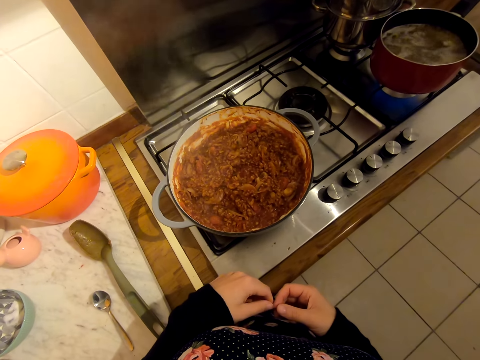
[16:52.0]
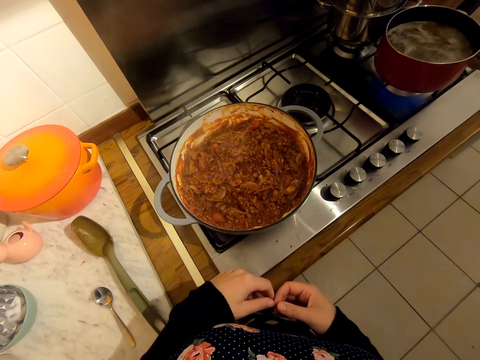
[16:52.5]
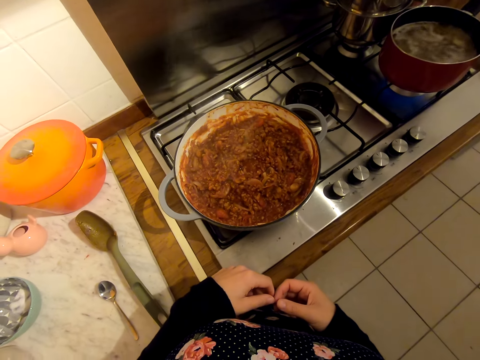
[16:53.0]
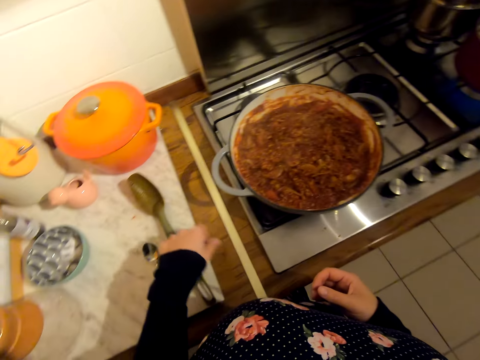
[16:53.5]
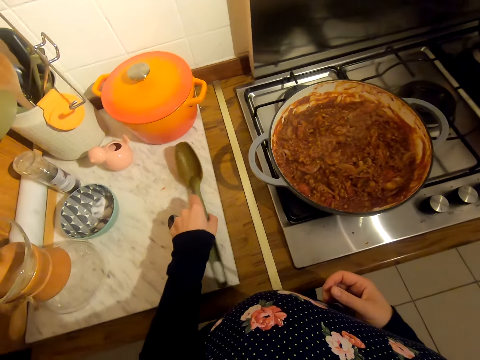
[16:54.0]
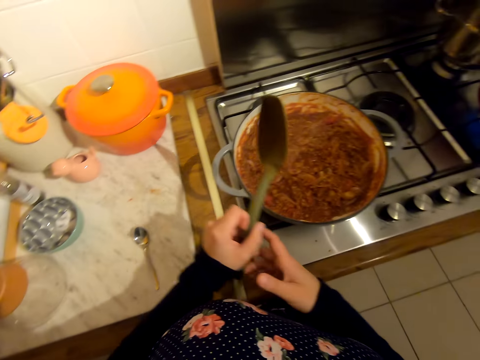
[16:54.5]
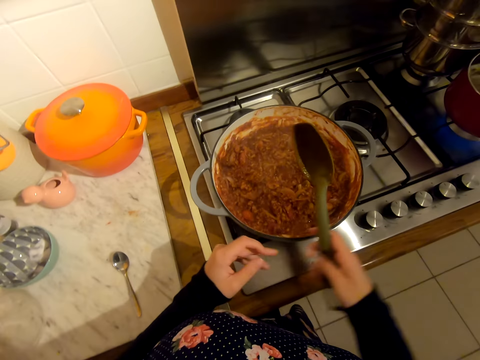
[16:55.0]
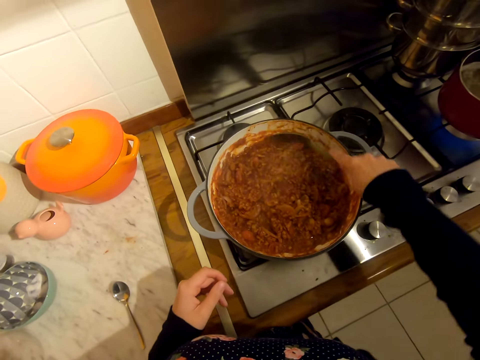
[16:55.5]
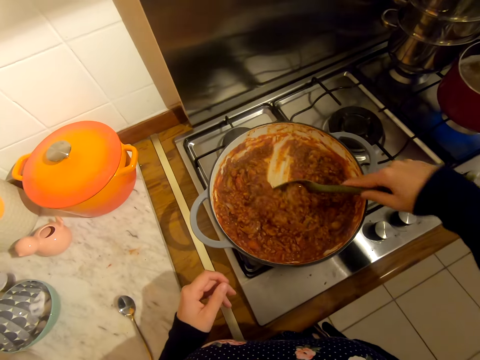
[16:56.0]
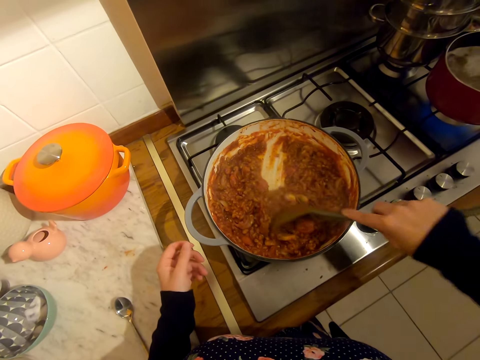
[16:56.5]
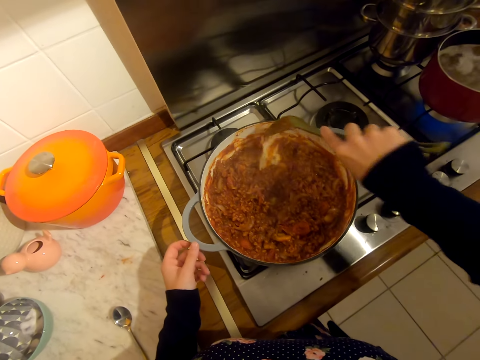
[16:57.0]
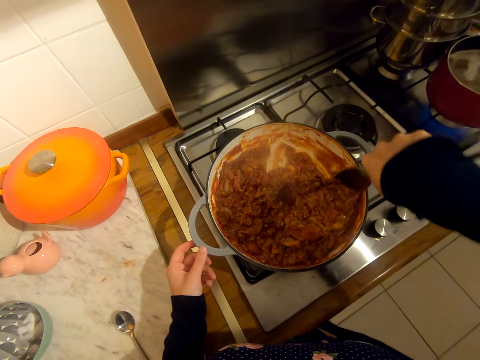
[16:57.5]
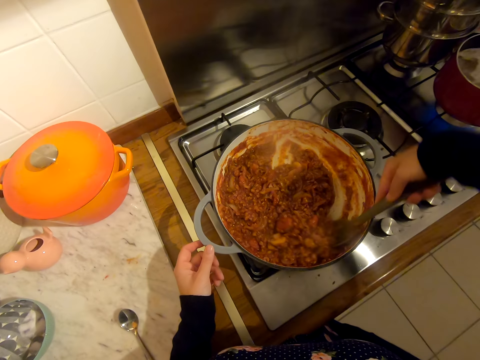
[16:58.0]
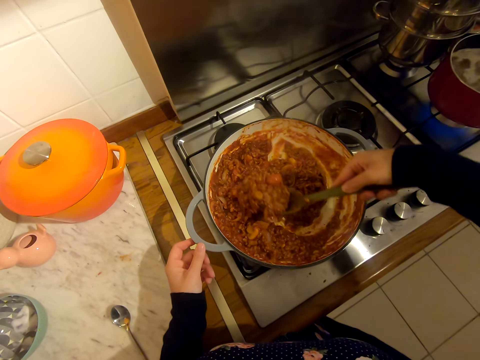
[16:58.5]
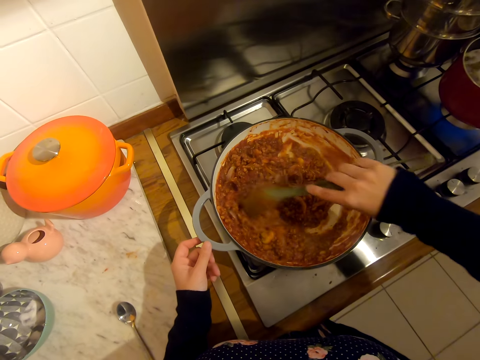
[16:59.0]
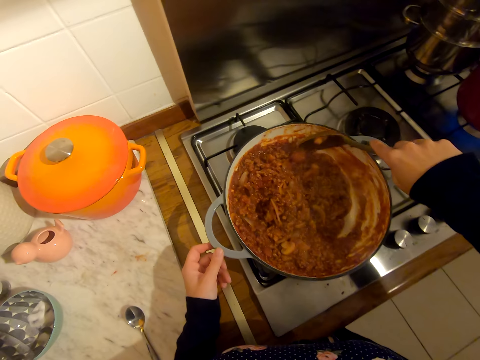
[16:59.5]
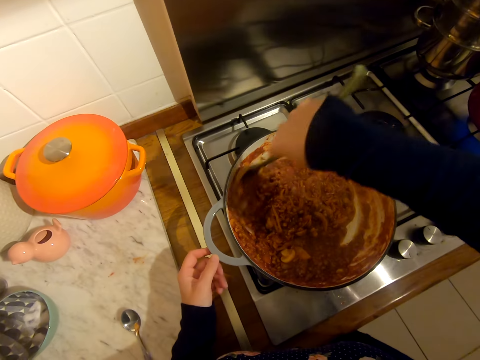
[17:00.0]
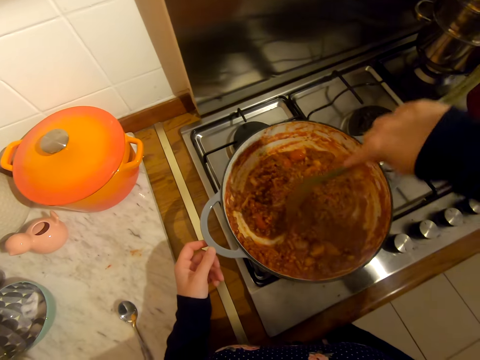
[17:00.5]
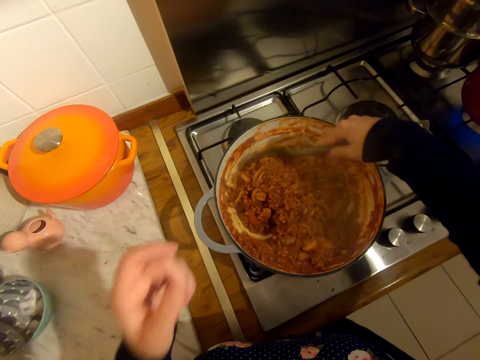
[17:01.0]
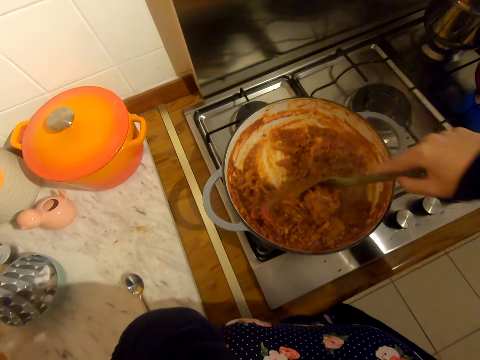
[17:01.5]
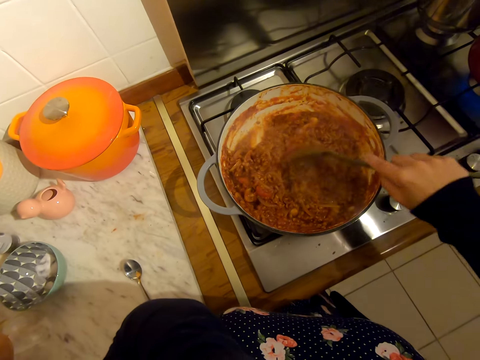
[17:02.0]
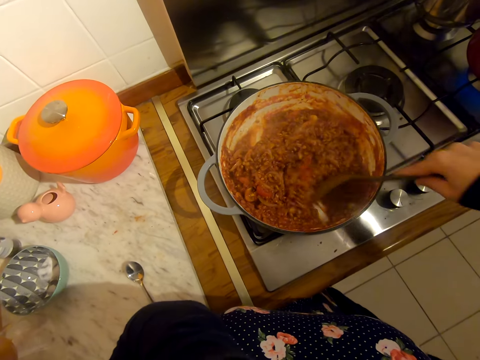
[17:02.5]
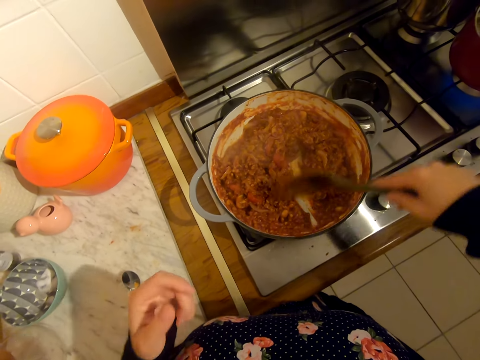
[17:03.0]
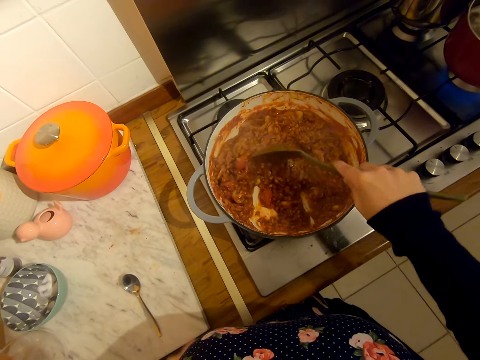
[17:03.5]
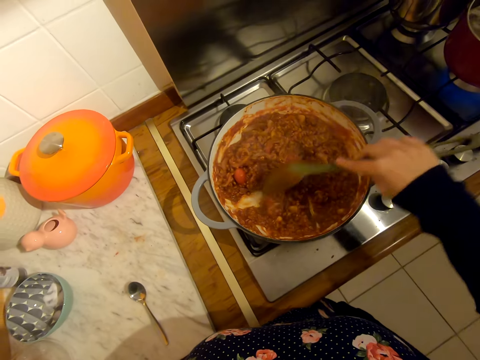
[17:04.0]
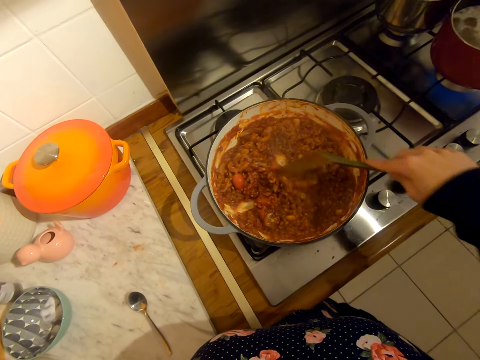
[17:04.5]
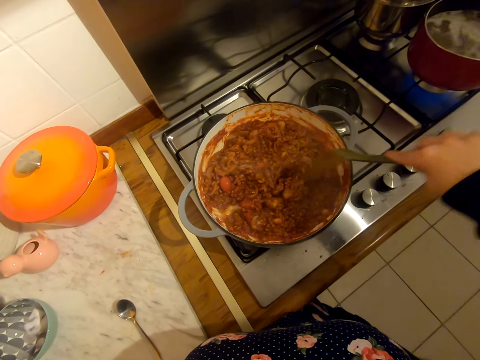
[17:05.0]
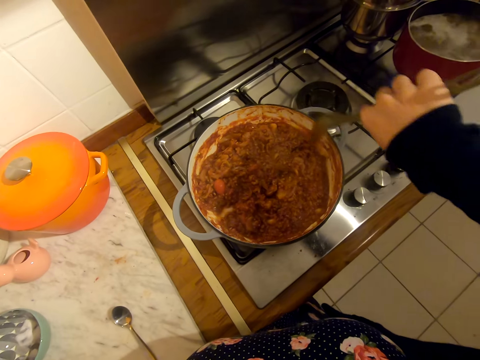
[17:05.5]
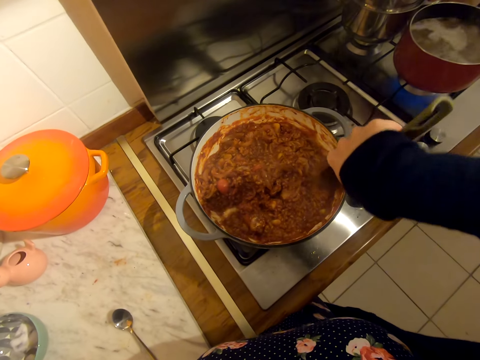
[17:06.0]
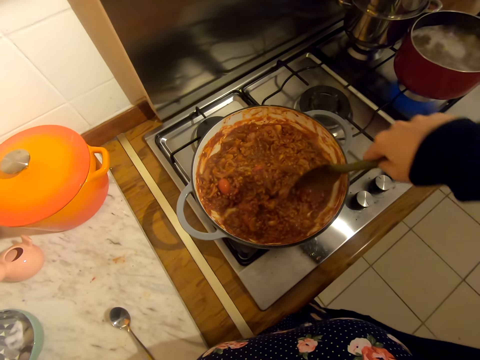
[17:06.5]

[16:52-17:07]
The camera wearer picks up a bigger serving spoon on the countertop. They stir the food with the serving spoon. They hold the hot pot. They mix the food. They taste the food. They mix the food.

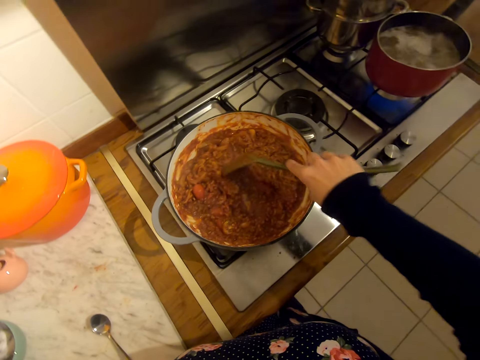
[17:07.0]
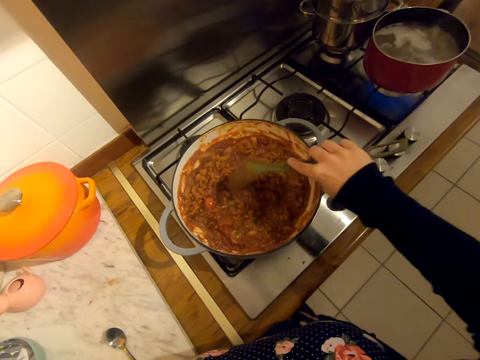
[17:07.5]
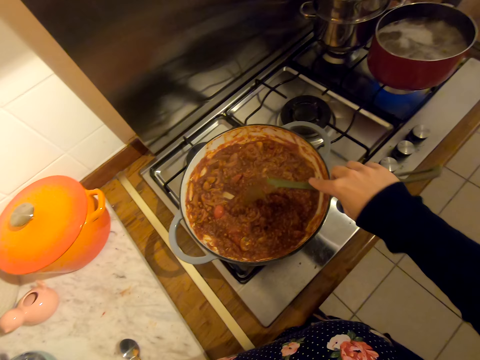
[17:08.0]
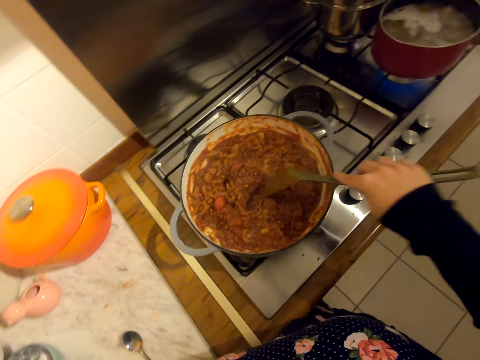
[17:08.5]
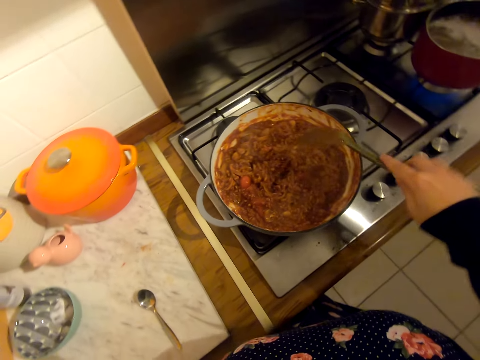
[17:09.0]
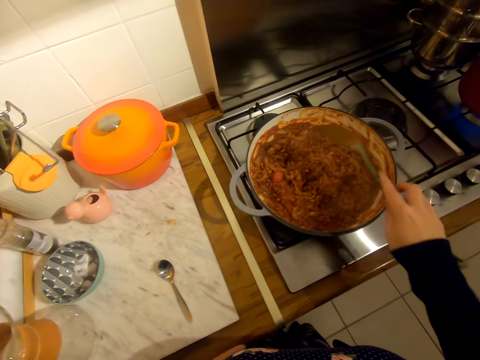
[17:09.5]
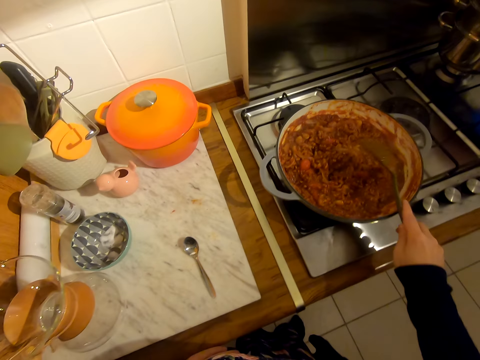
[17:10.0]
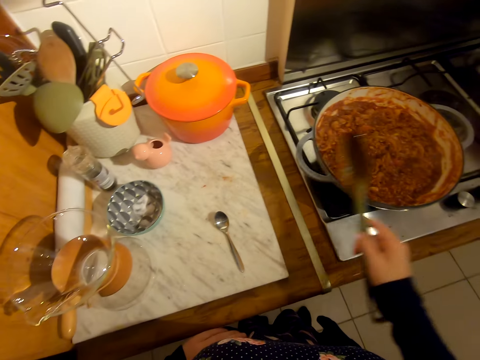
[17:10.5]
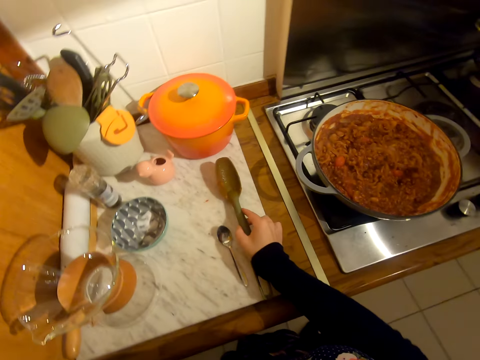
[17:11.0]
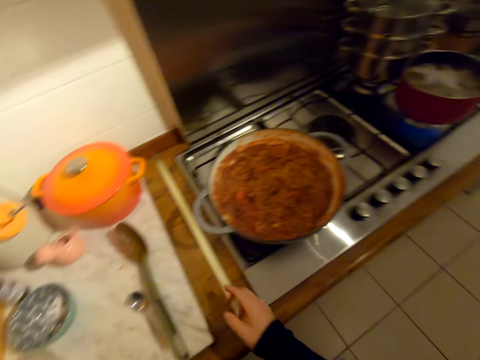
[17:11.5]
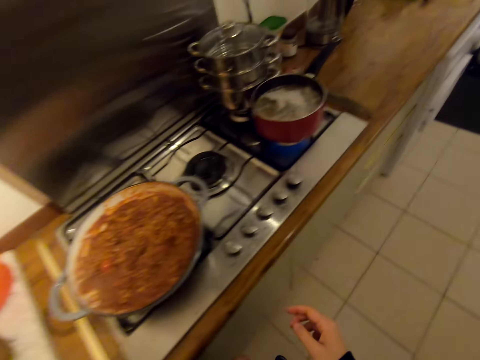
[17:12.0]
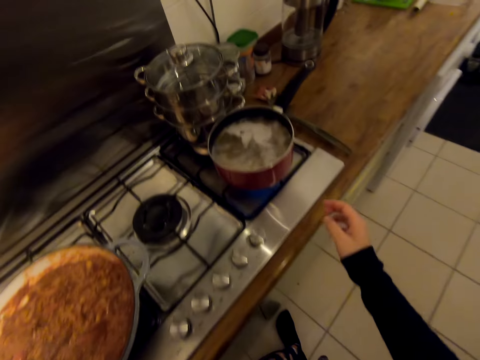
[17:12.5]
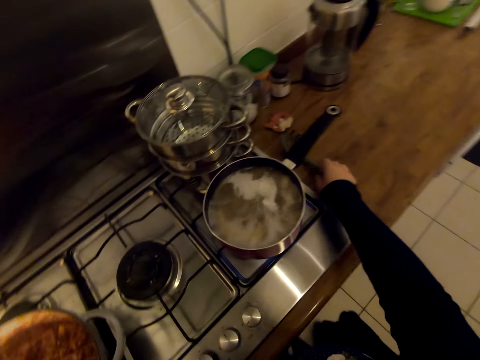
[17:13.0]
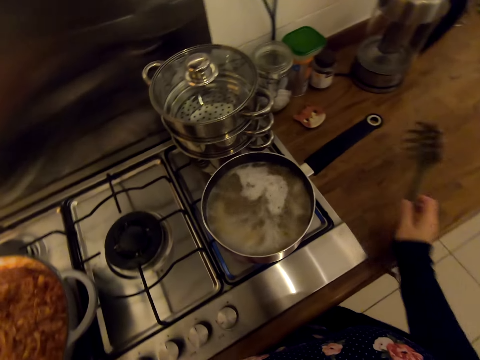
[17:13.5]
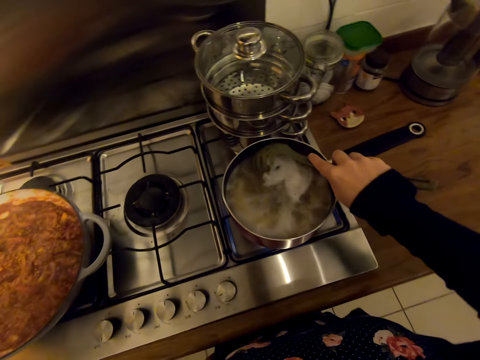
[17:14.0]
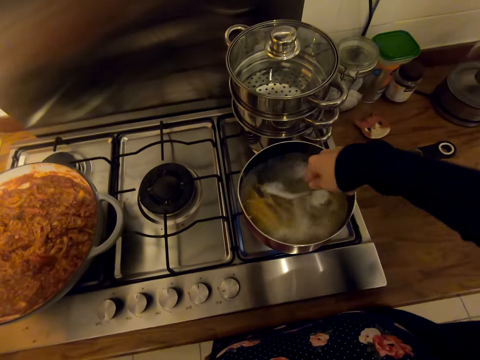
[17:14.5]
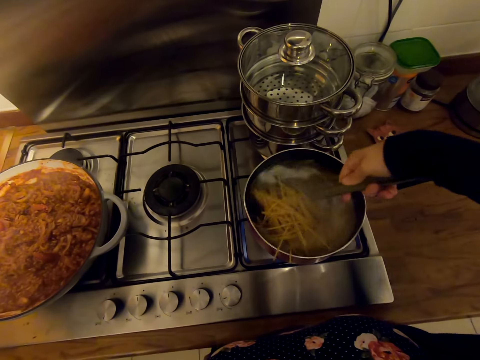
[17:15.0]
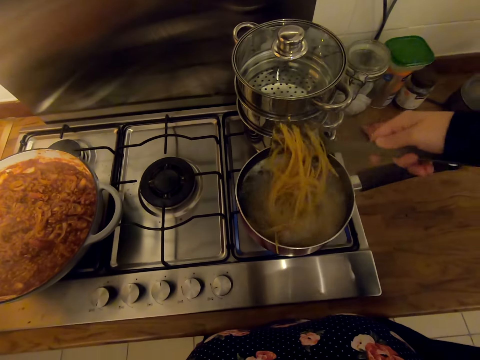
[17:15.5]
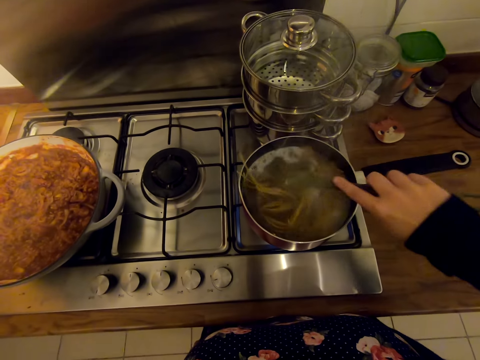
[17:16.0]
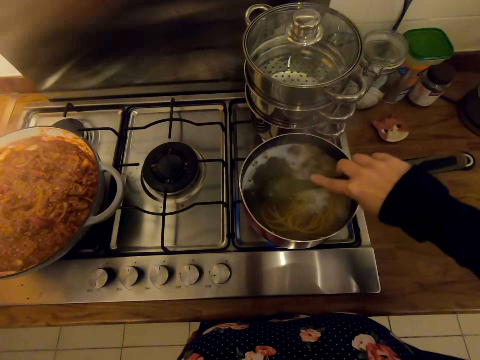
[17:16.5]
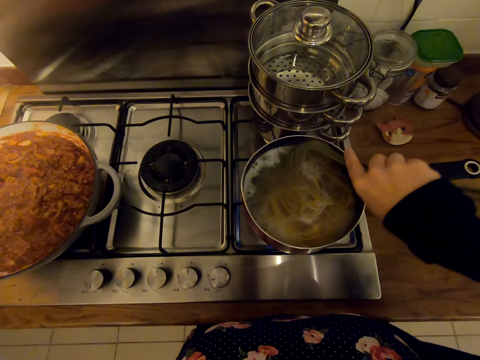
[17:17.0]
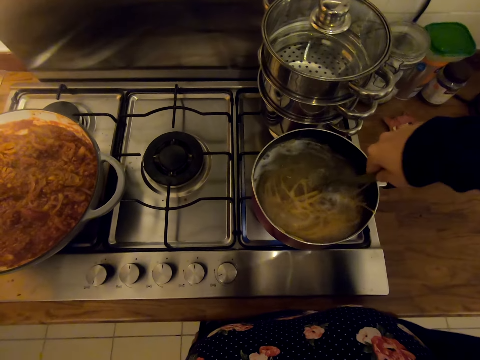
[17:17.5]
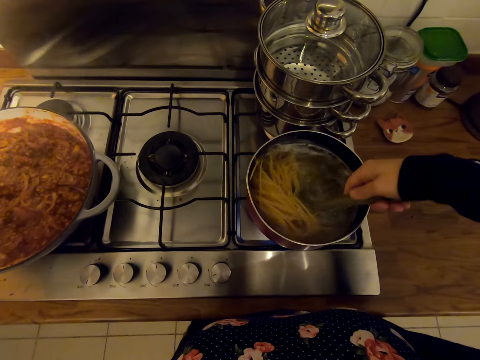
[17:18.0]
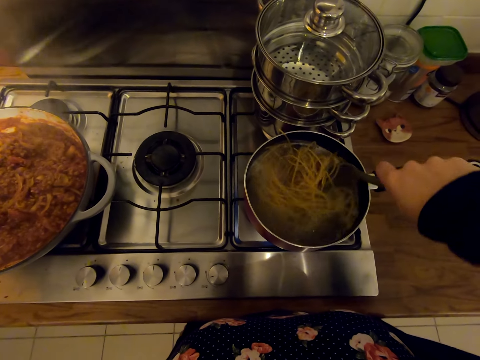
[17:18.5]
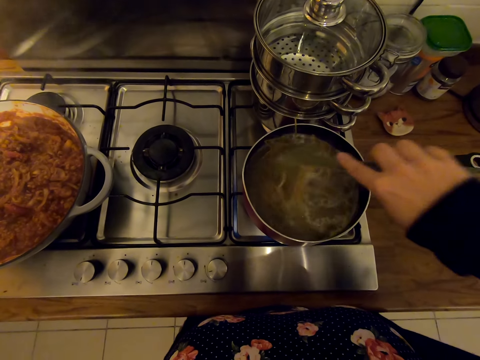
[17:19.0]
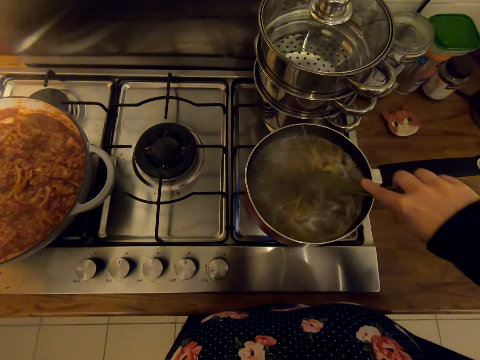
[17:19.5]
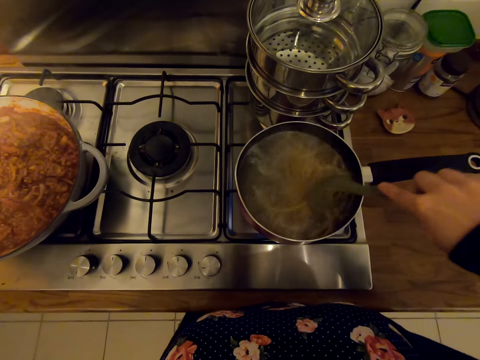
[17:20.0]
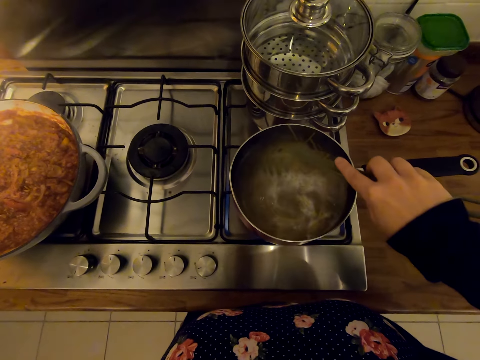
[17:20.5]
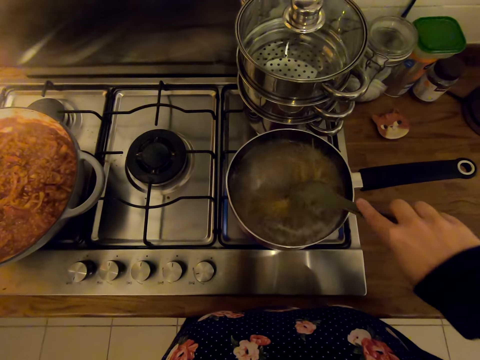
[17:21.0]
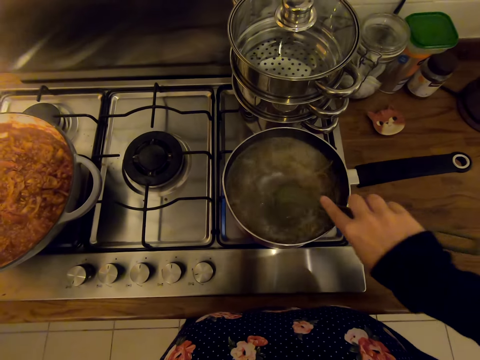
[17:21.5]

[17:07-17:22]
The camera wearer picks up a bigger spoon. They put the serving spoon on the countertop. They walk on the floor. They pick up the bigger spoon on the countertop again. They stir the spaghetti in the cooking pot.
